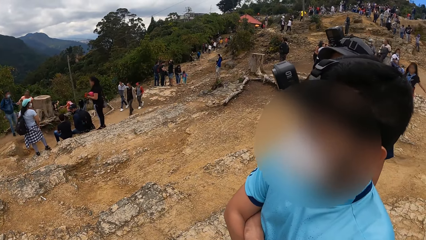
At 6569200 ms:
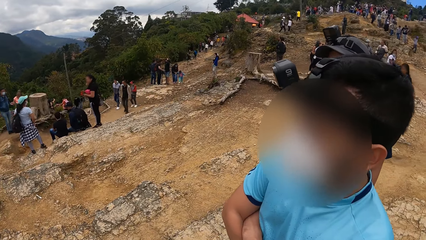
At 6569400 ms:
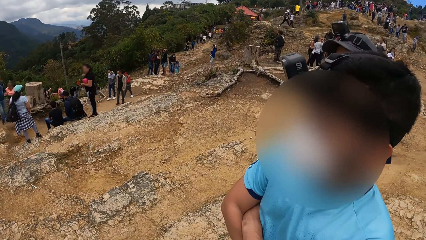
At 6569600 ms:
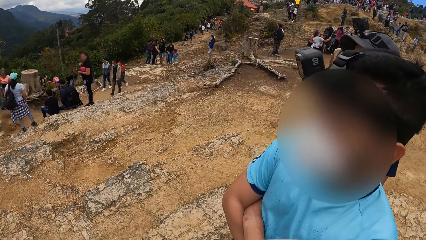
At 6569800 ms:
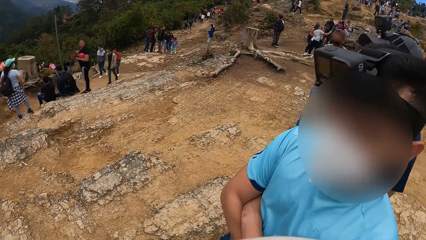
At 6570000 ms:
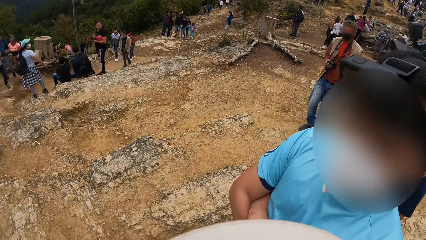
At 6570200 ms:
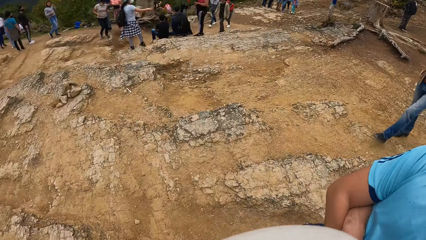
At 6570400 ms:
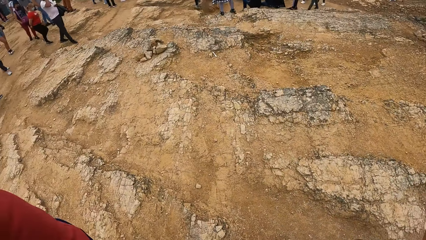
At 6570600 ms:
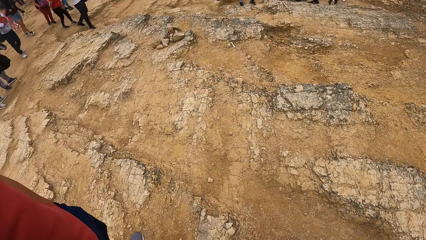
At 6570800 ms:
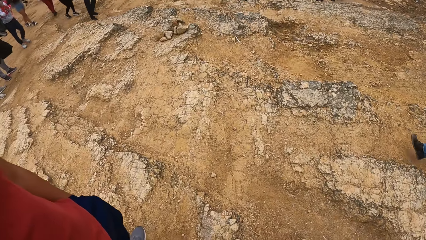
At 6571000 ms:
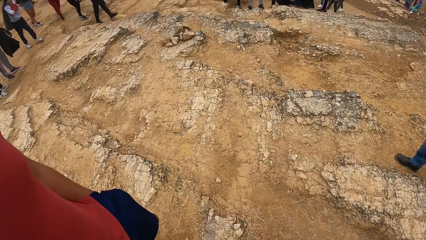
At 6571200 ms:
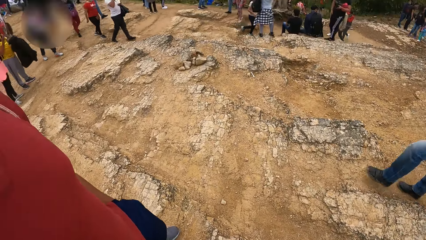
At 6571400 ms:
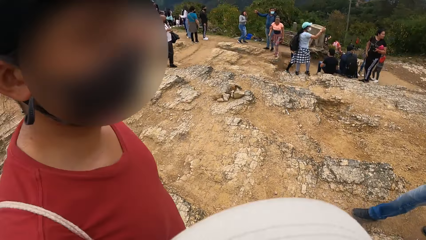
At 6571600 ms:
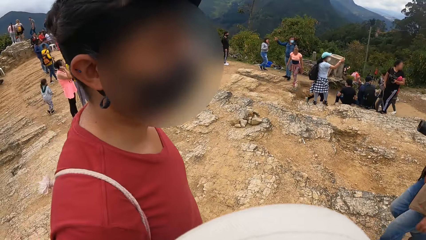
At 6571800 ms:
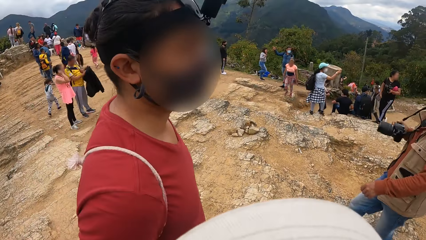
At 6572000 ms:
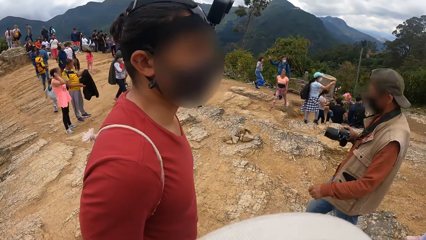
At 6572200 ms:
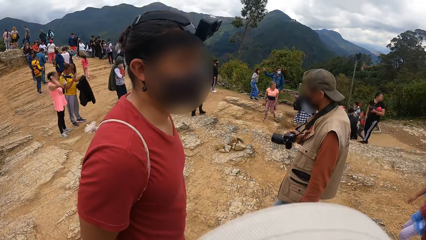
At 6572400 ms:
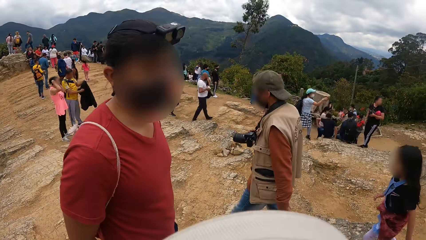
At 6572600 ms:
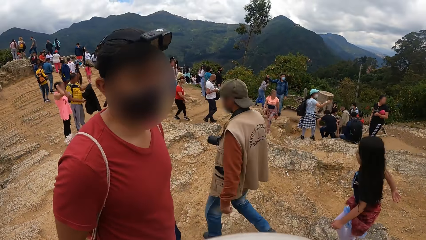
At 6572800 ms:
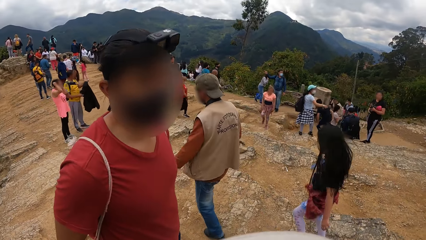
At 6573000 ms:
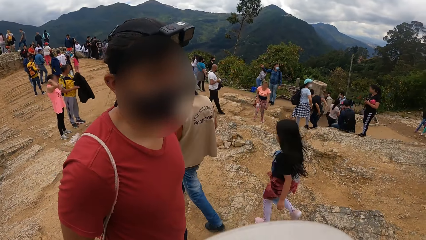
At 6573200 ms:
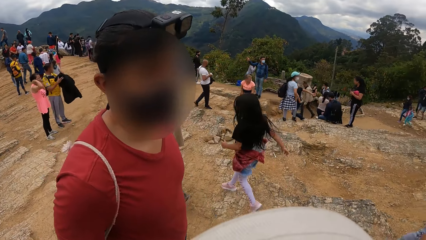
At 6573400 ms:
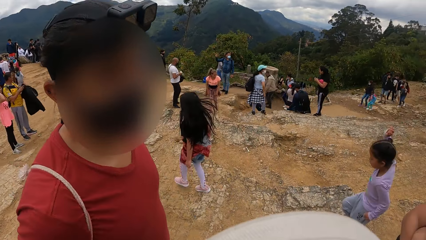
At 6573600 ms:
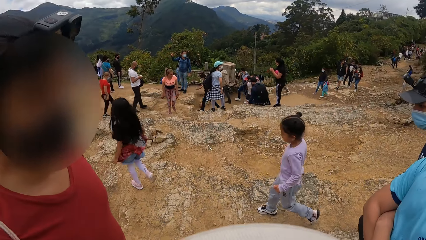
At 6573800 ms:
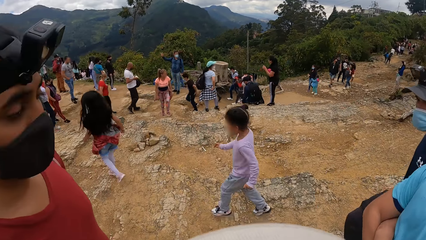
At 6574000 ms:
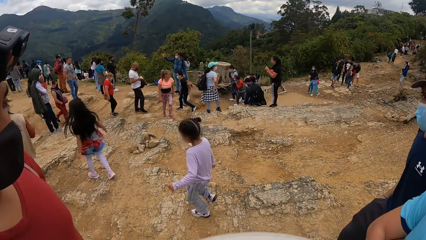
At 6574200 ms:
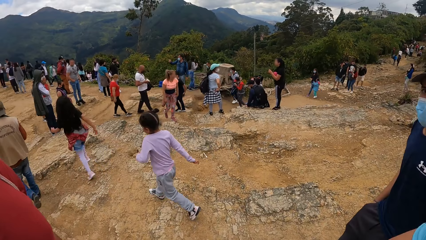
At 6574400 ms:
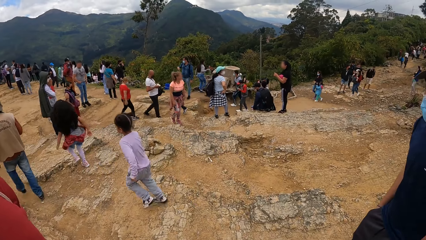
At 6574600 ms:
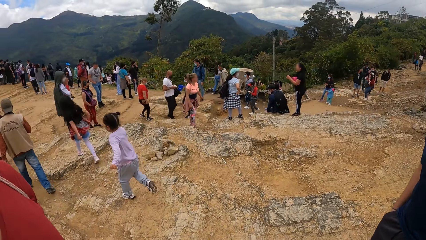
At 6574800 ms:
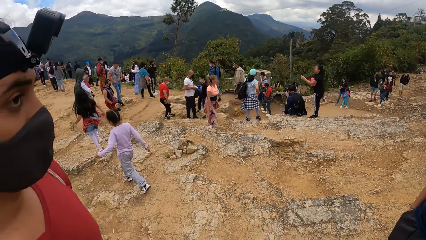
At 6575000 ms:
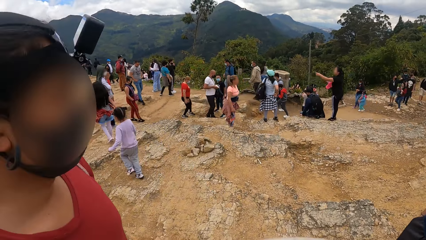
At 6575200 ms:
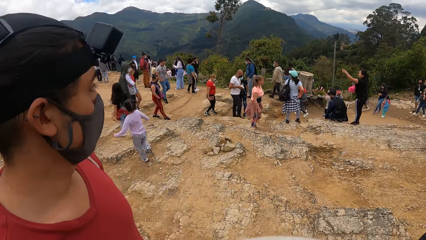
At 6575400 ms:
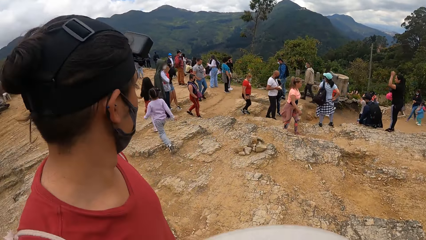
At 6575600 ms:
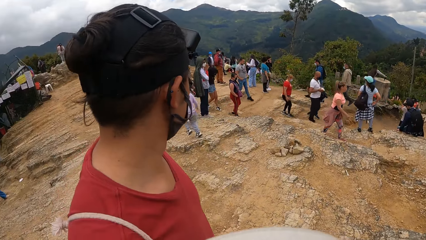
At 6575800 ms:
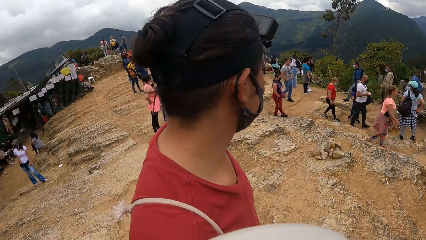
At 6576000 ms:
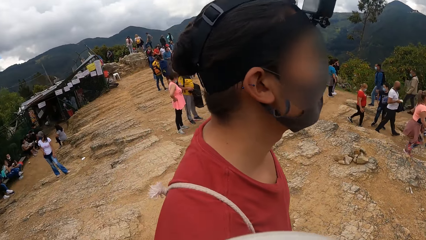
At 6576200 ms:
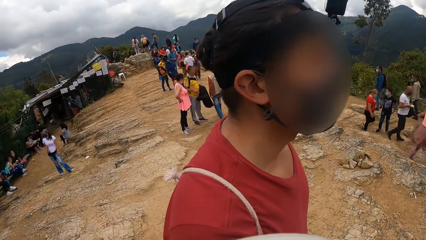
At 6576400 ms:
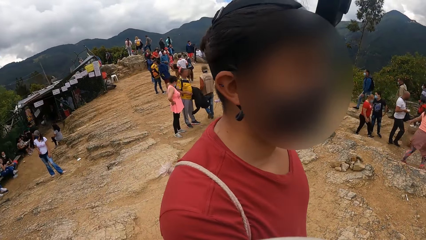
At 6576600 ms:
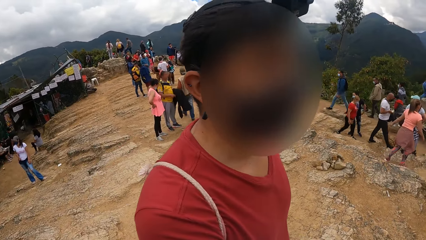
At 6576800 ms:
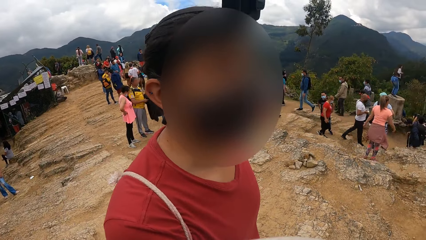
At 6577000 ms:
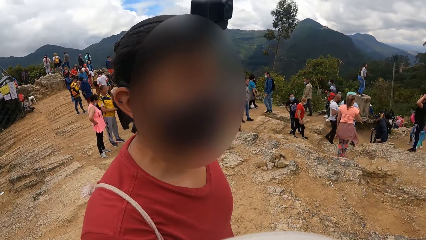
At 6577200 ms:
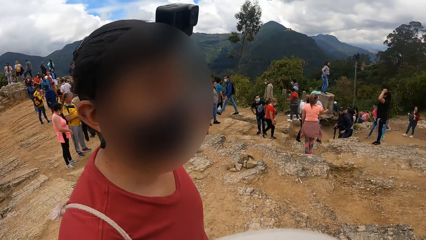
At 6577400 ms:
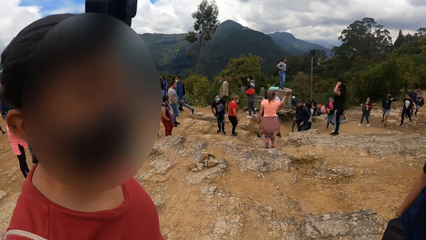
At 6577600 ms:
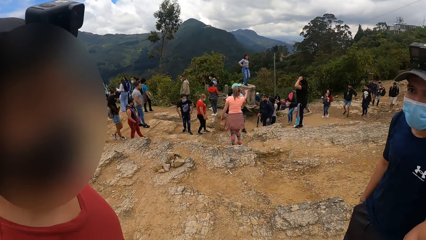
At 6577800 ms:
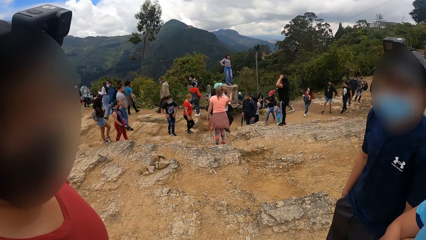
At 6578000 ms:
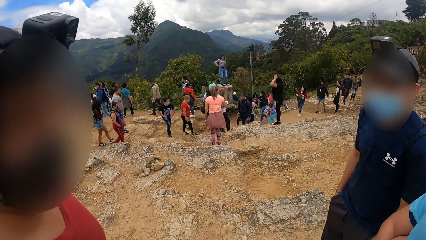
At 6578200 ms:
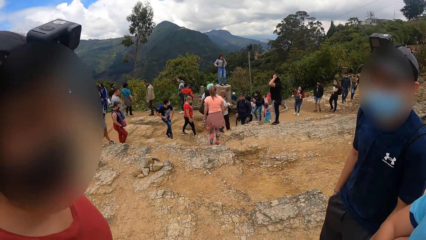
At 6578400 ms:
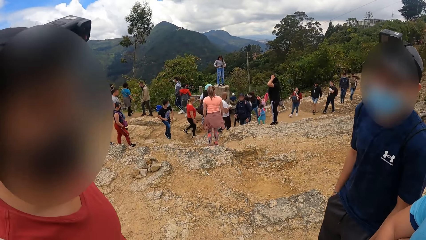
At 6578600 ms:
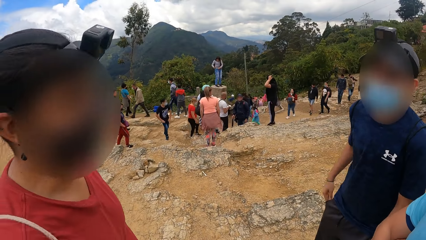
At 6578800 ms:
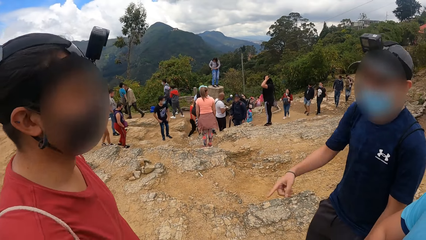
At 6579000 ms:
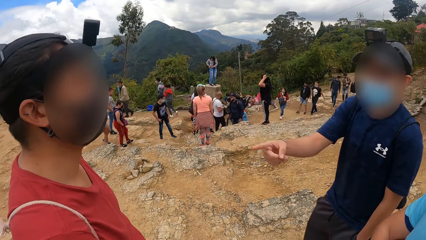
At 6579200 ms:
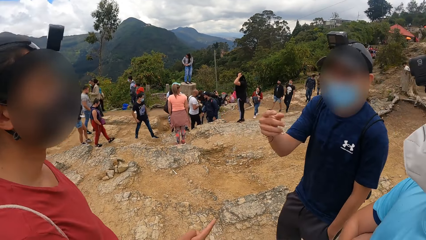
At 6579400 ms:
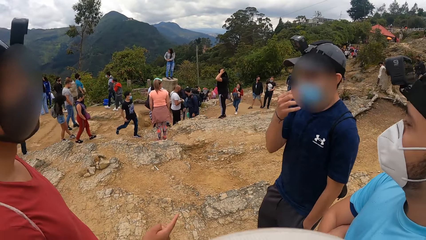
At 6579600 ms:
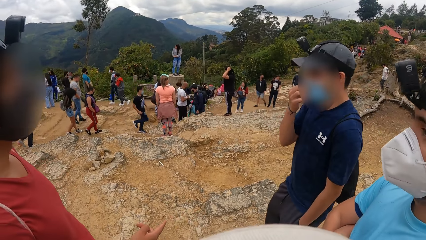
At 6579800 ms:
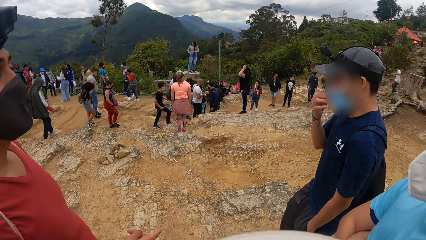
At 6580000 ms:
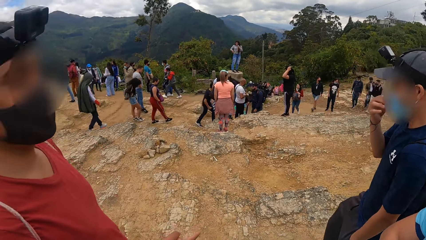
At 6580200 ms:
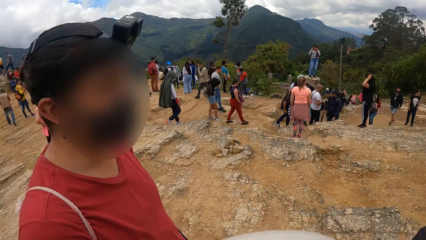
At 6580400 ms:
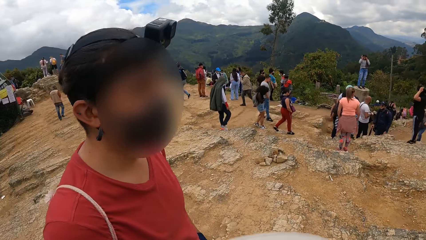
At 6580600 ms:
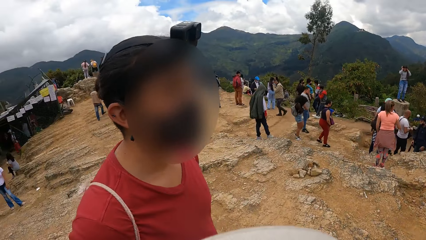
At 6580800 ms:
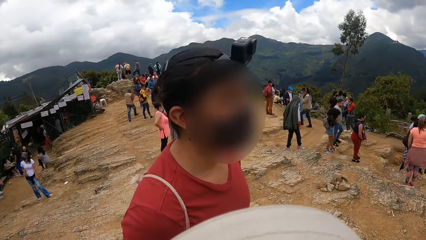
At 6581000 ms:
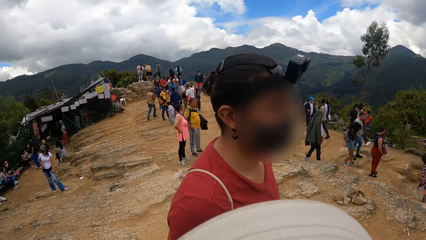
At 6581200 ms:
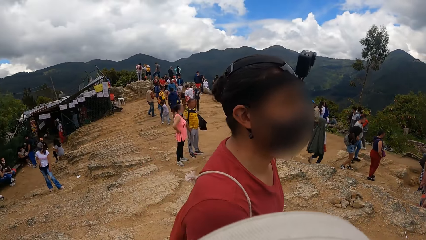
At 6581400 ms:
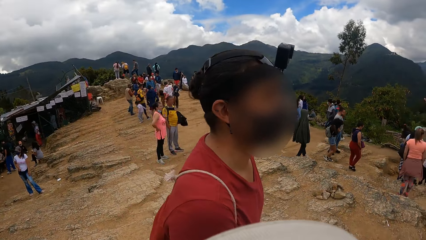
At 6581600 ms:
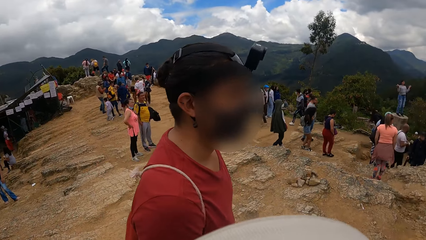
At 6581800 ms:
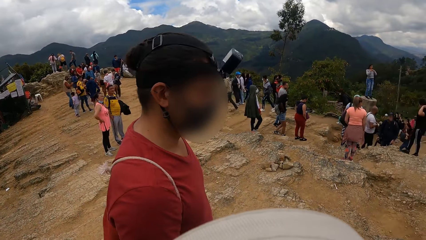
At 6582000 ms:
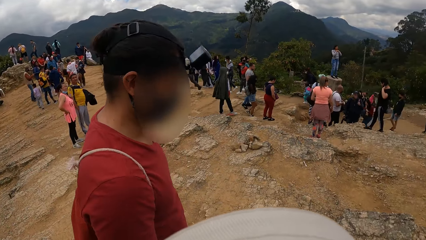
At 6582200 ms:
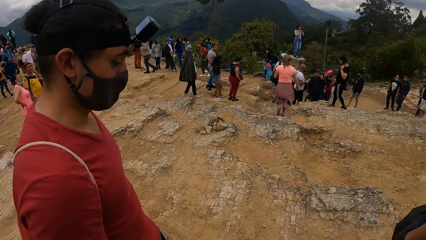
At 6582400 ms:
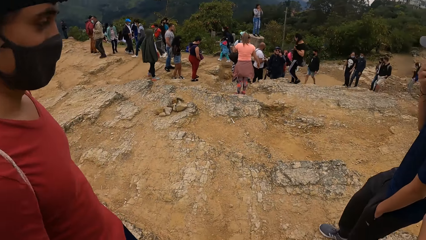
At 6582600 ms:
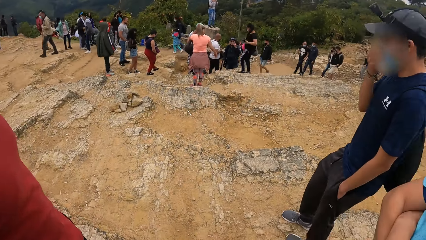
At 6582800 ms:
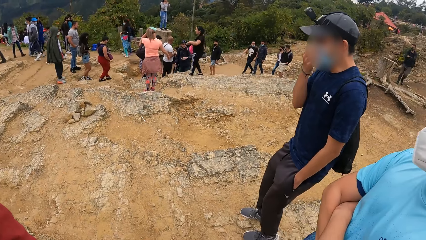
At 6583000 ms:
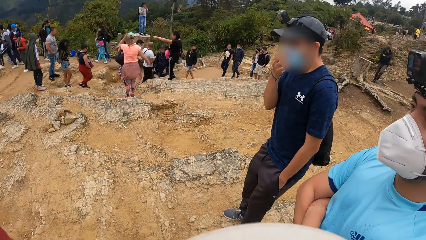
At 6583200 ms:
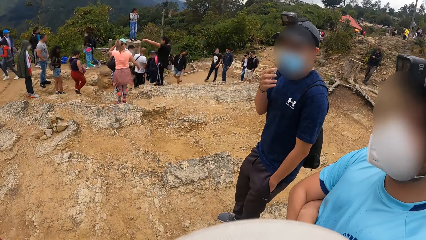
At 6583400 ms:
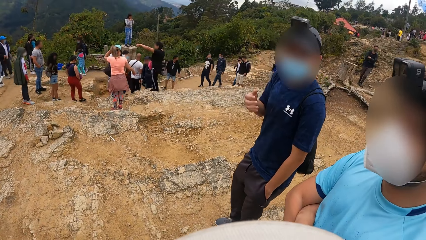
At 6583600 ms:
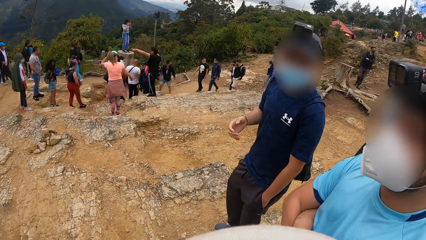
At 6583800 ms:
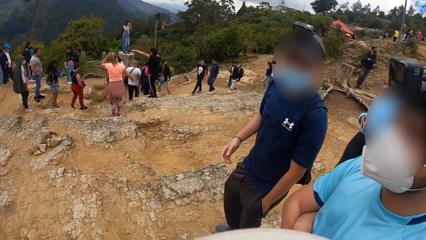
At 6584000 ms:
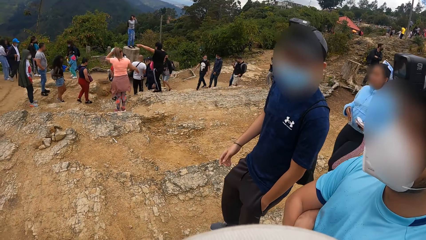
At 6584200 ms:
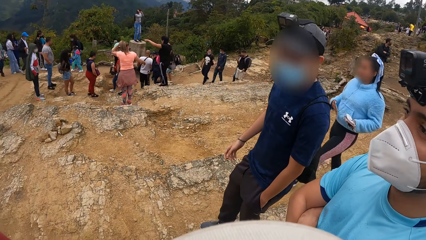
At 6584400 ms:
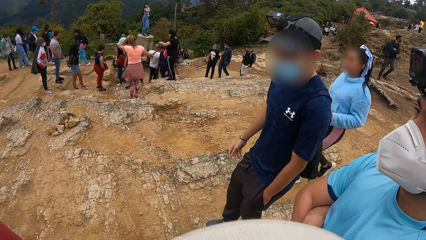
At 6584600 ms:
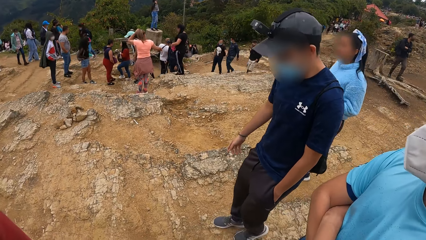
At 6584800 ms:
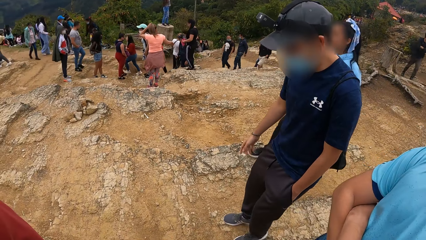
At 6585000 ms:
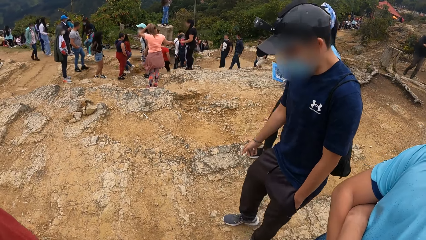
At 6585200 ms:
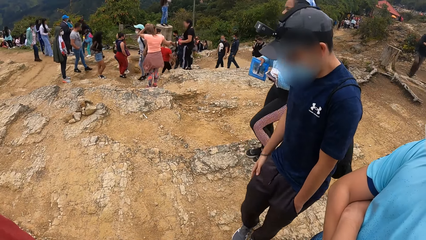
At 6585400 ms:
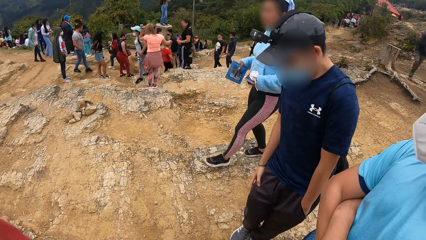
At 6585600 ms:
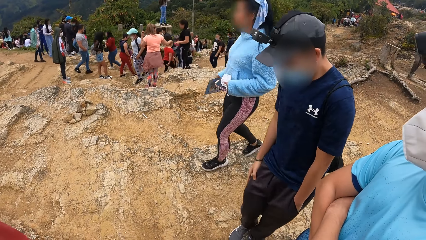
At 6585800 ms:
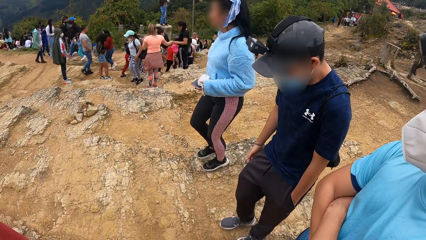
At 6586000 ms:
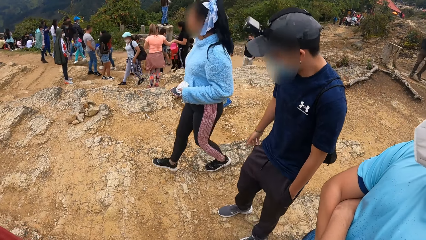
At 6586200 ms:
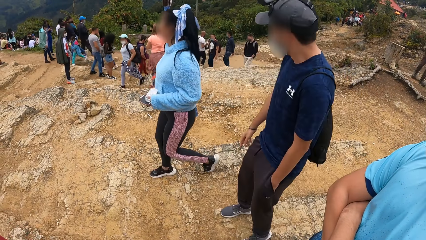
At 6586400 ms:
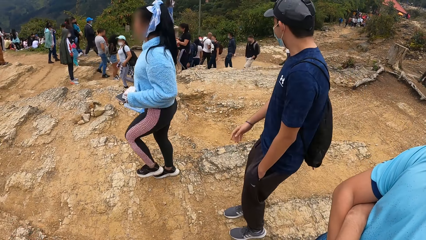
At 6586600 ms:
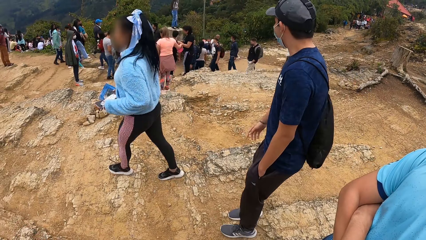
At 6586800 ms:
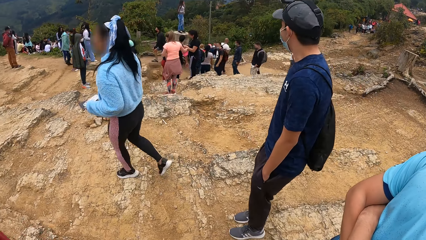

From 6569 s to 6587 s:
The camera wearer interacts with a man, another man and a third man. The third man touches his nose mask with his right hand. The third man adjusts the facemask and moves the legs.
